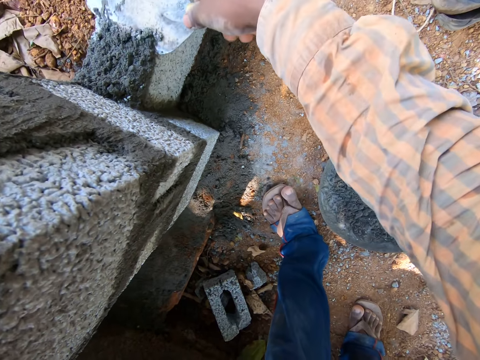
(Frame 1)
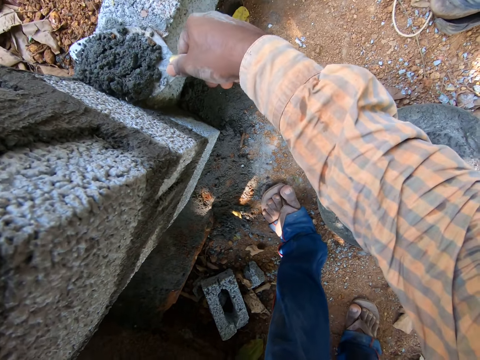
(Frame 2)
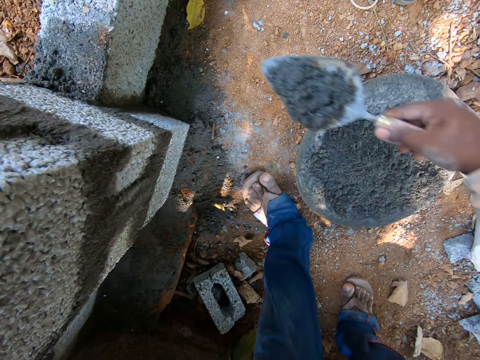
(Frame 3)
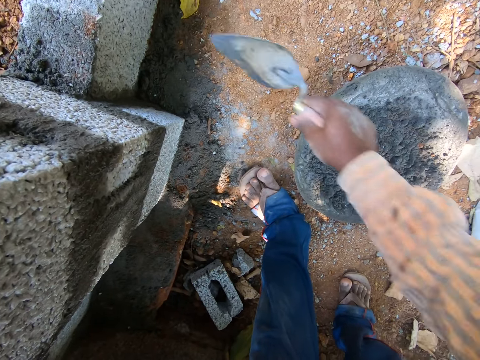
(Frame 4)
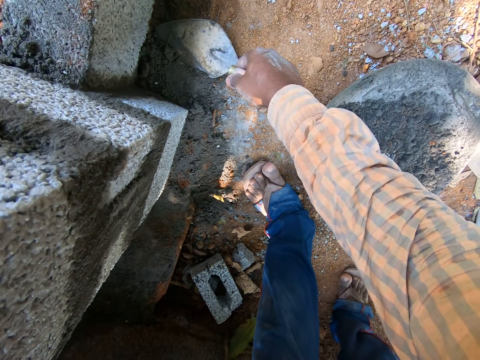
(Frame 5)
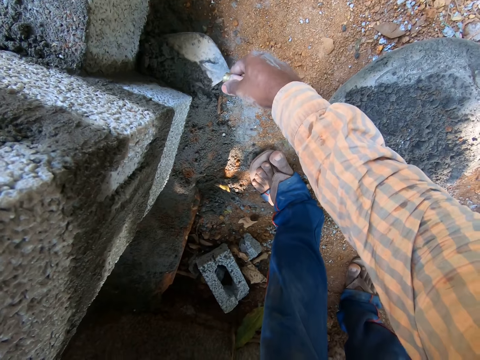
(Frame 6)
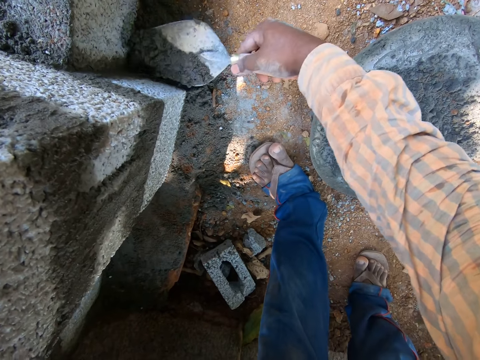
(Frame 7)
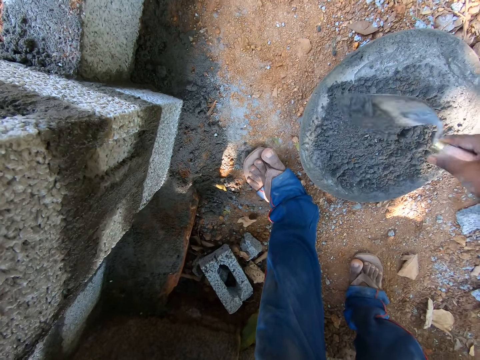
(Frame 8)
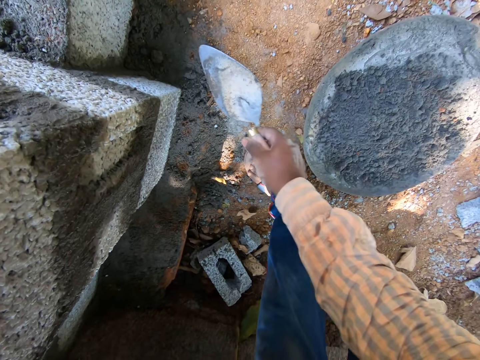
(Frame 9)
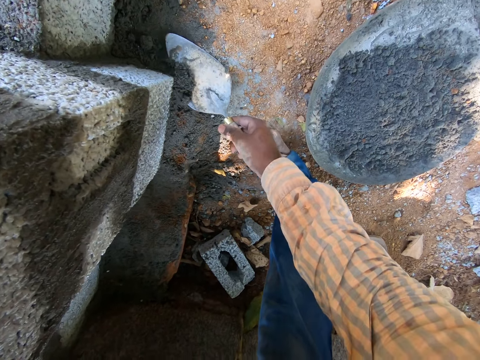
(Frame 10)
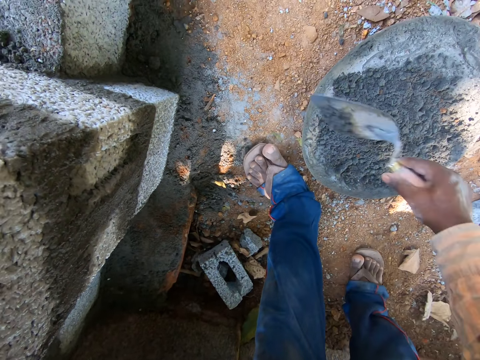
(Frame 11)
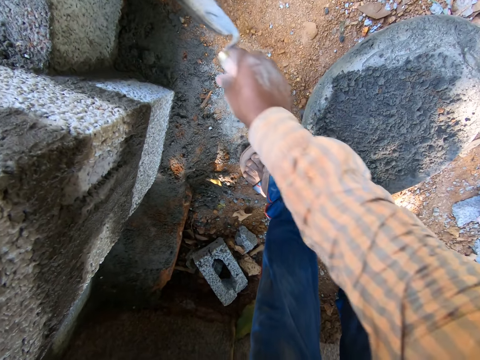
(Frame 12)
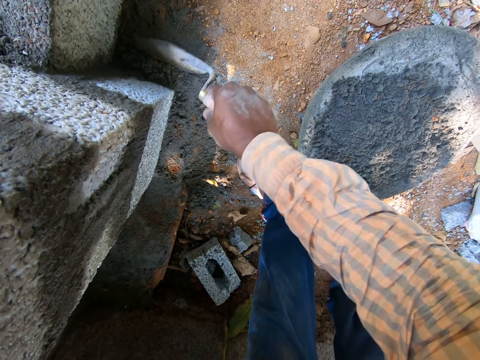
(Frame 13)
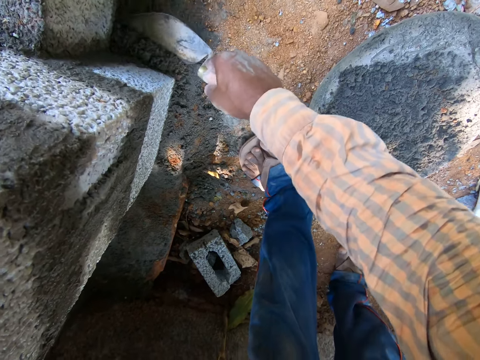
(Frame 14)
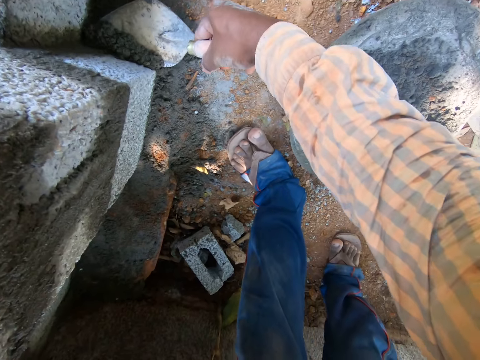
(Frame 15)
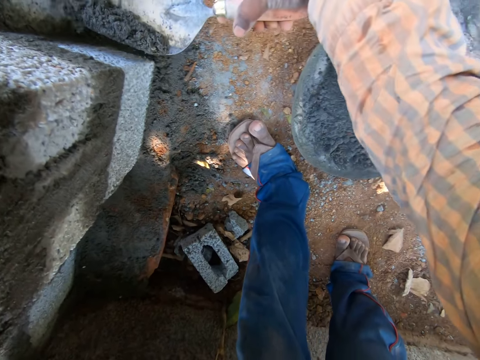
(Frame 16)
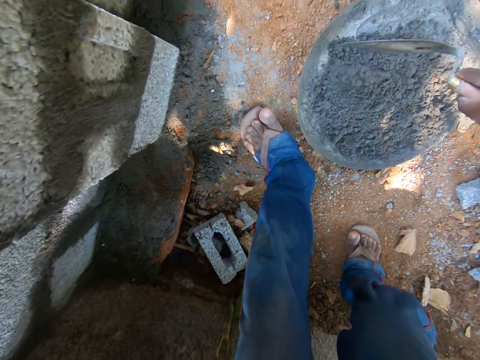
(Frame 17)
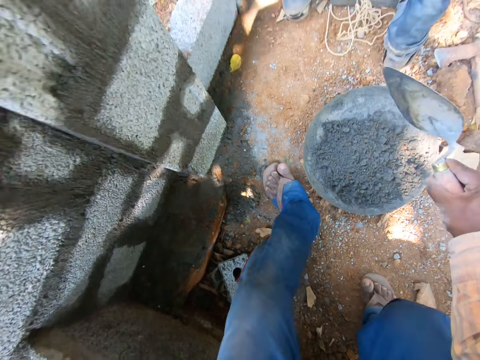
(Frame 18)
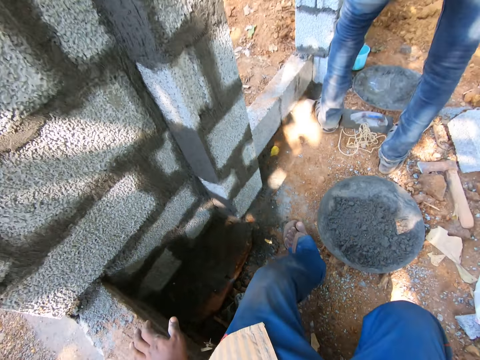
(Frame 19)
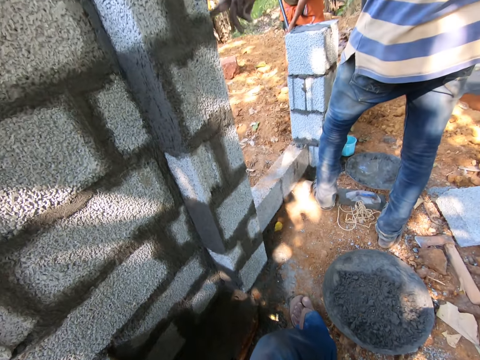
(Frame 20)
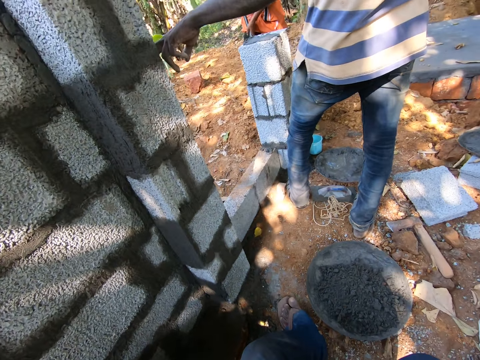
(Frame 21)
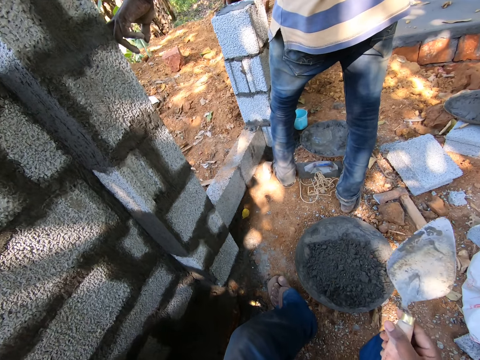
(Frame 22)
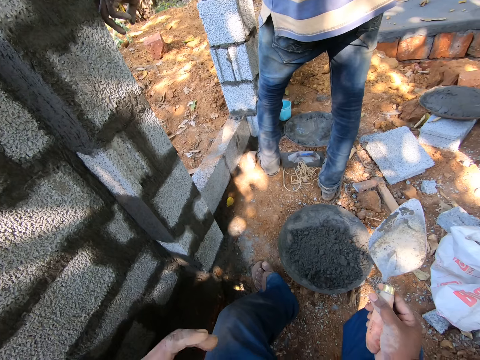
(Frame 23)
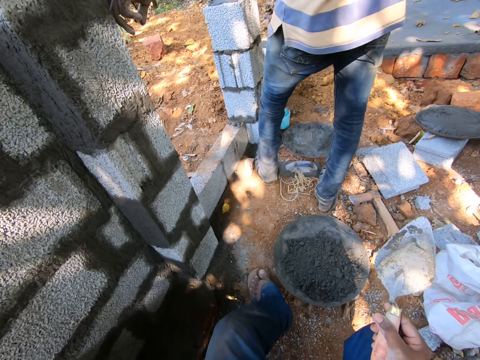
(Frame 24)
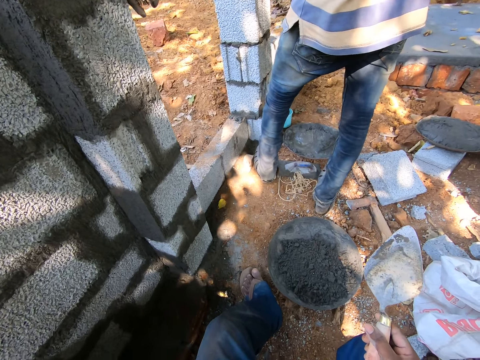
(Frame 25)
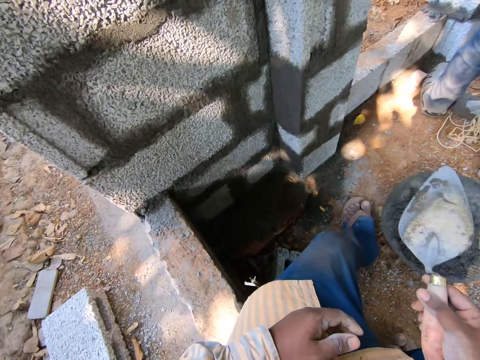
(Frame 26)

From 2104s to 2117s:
The camera wearer scoops cement with the trowel in his right hand. He throws the cement into the head pan. He scoops the cement with the trowel in his right hand. He throws the cement into the head pan. He scoops the cement with the trowel in his right hand. He throws the cement into the head pan. He scoops the cement with the trowel in his right hand. He throws the cement into the head pan. A man touches a wall.

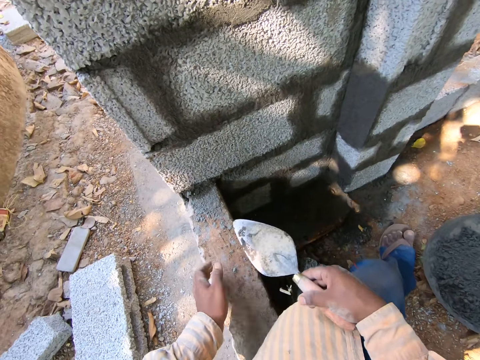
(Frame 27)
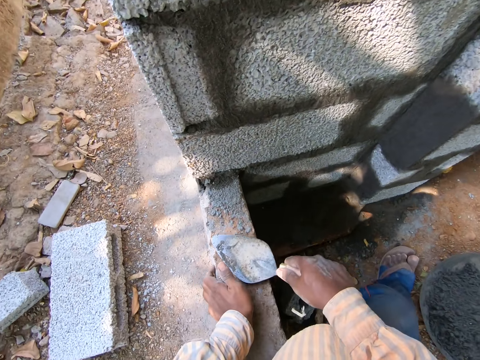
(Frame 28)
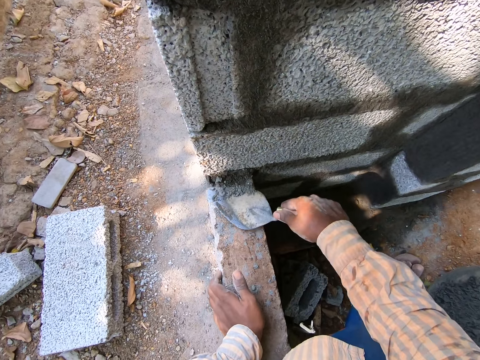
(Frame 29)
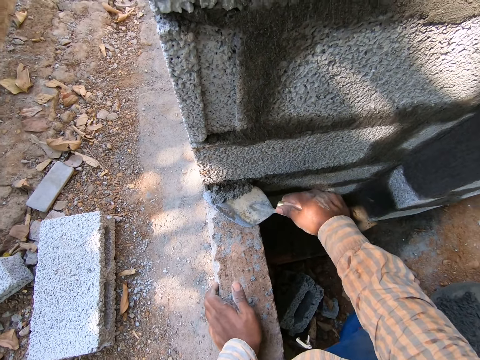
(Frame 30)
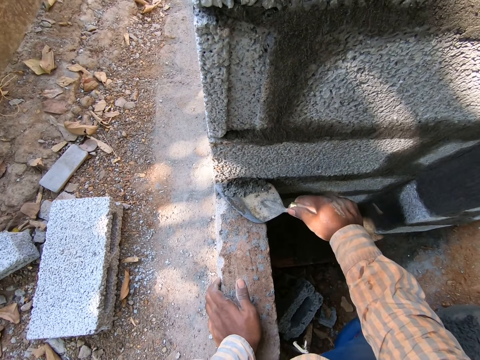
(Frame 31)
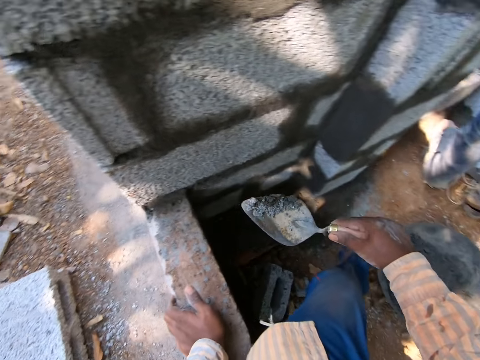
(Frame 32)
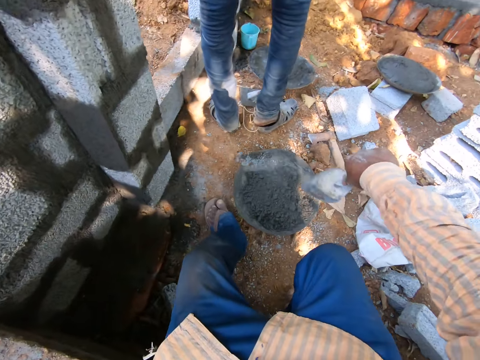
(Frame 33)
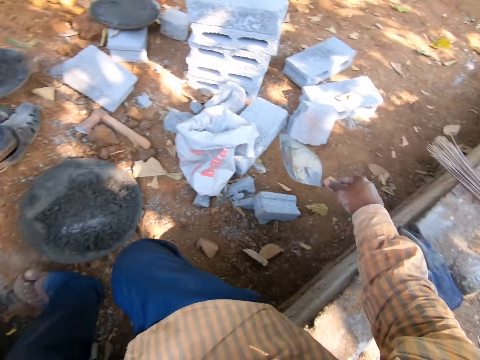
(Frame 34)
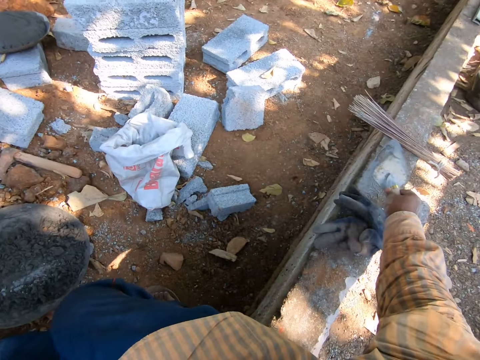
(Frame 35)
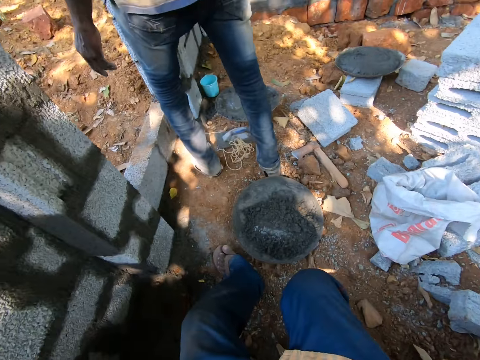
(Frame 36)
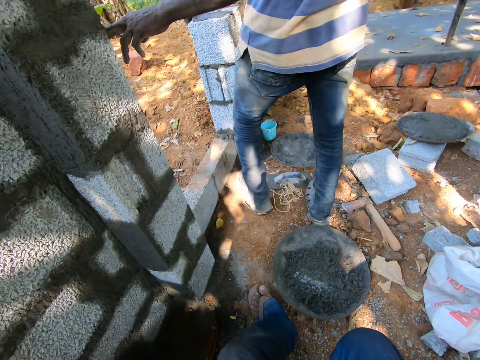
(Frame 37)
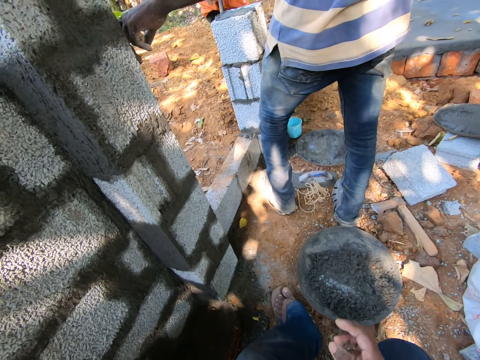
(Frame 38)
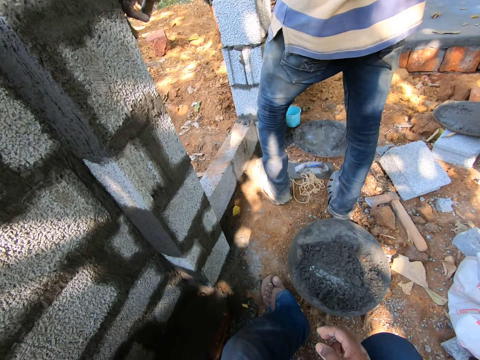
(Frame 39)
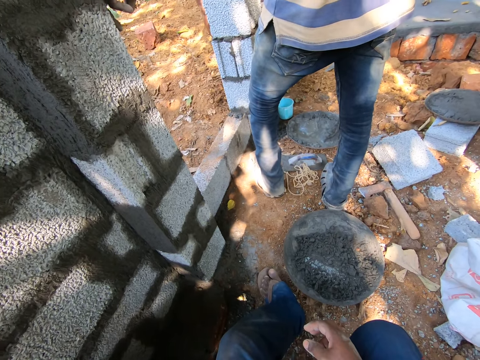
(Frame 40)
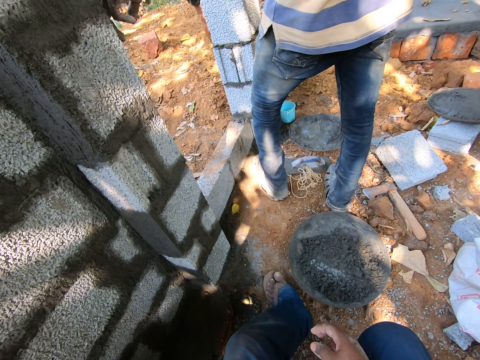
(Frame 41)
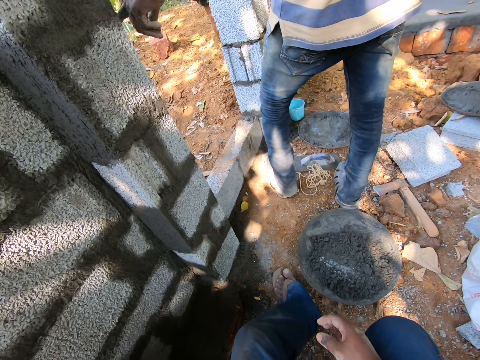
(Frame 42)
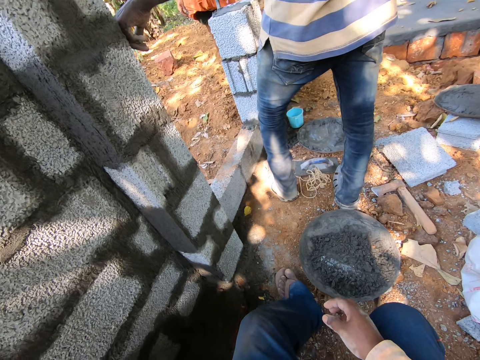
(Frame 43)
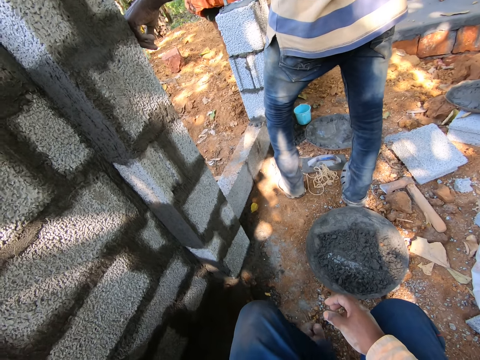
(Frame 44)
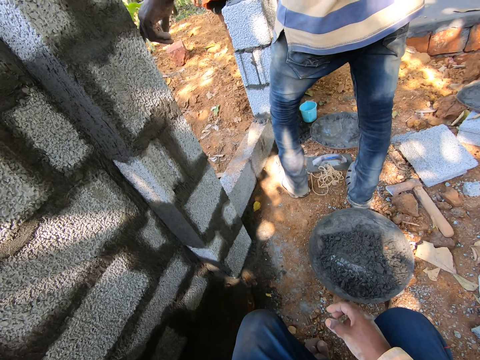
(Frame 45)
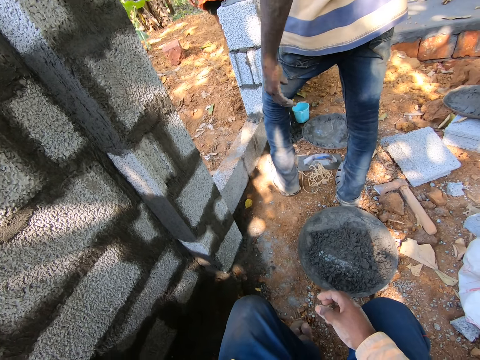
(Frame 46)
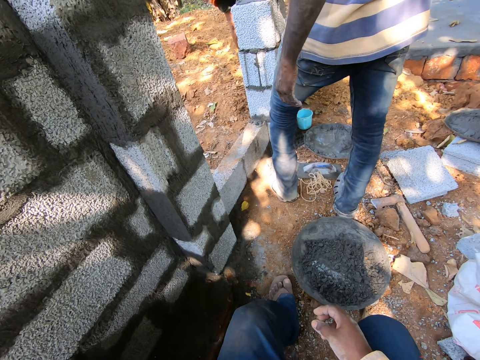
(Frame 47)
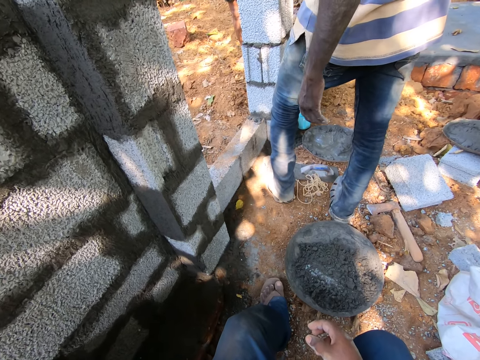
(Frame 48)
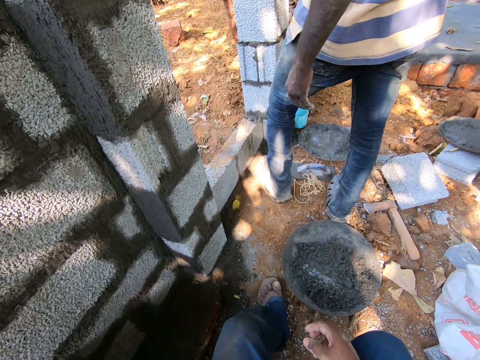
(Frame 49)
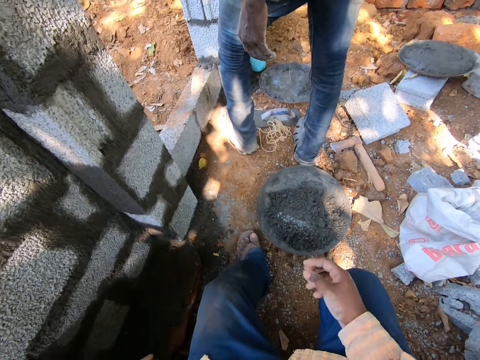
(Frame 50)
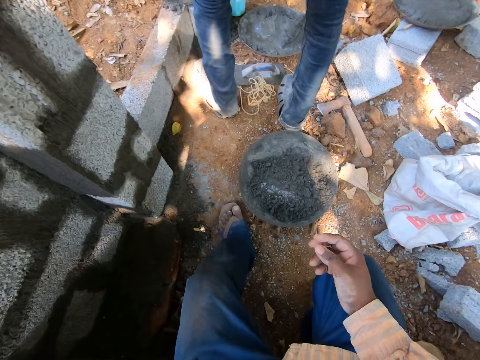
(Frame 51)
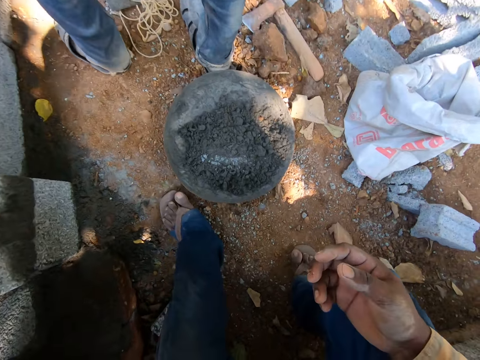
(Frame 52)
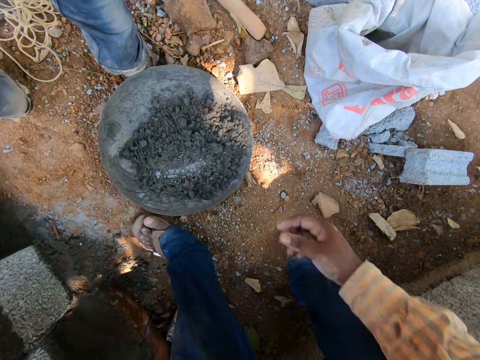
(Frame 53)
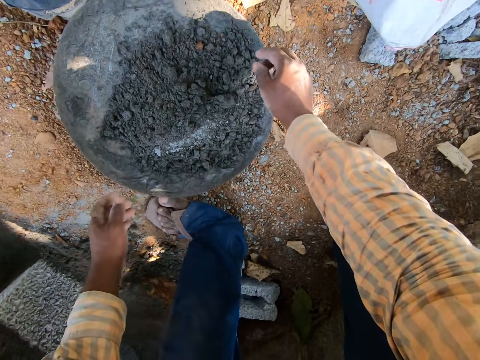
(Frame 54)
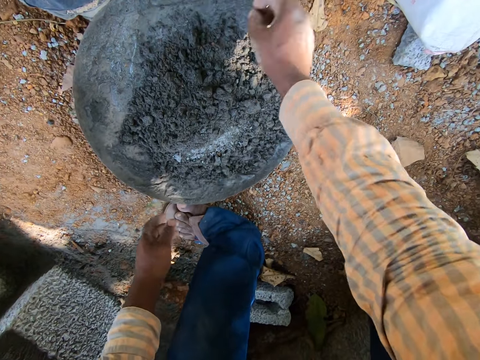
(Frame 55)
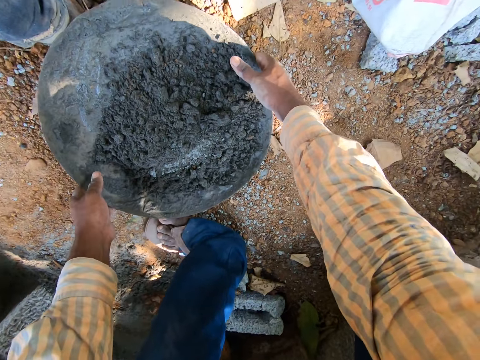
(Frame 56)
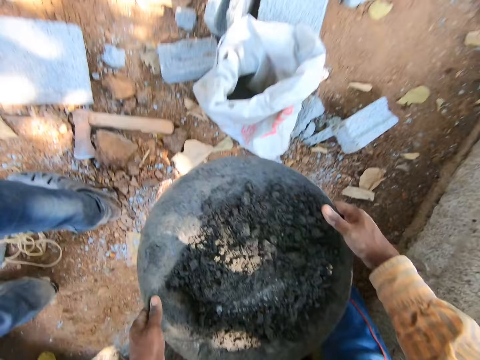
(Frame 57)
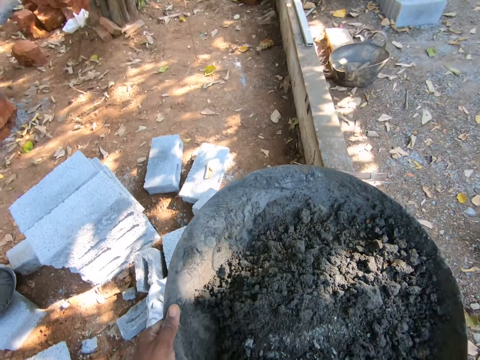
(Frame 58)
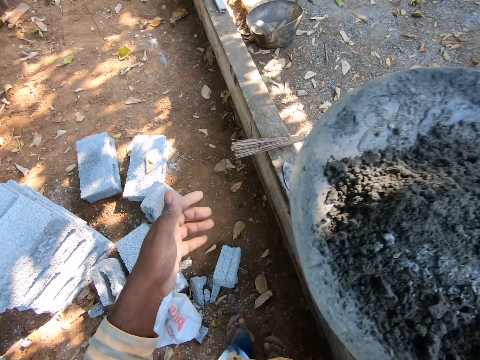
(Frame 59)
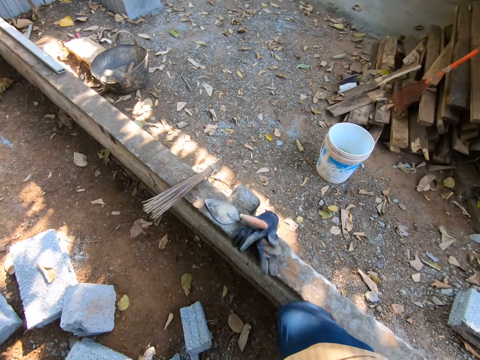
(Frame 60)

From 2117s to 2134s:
The camera wearer scoops cement with the trowel in his right hand. He throws the cement into the head pan. He drops the brick trowel on the wall with his right hand. A man touches the wall. The camera wearer picks a stone from the cement in the head pan with his right hand. He throws the stone in his right hand on the ground. He lifts the head pan with both hands.
